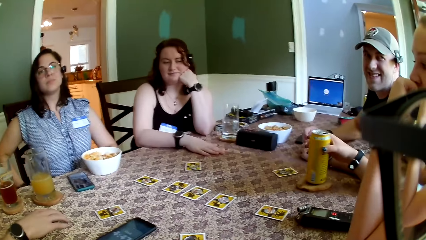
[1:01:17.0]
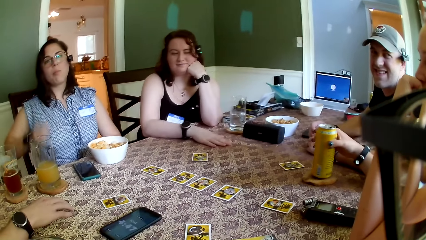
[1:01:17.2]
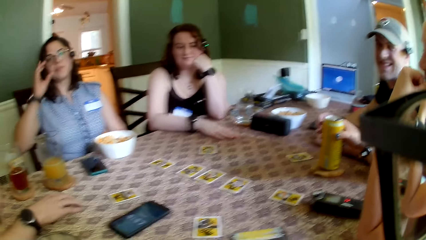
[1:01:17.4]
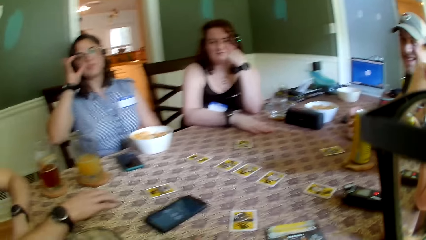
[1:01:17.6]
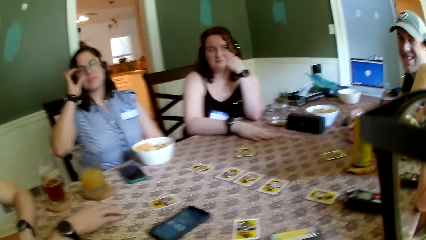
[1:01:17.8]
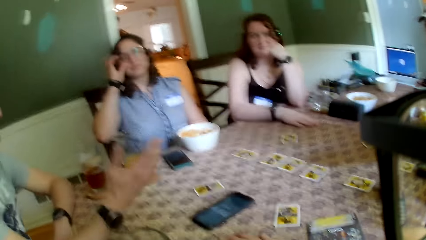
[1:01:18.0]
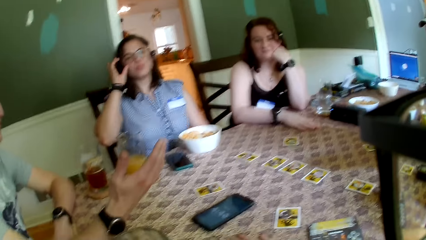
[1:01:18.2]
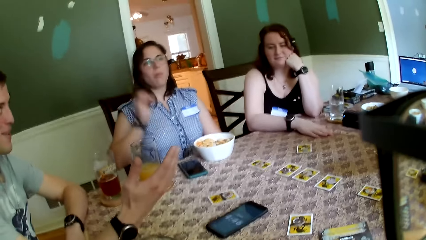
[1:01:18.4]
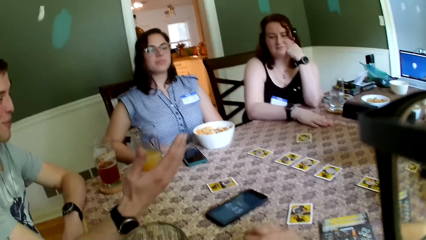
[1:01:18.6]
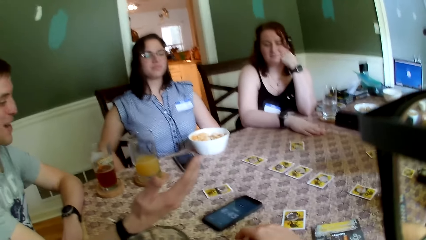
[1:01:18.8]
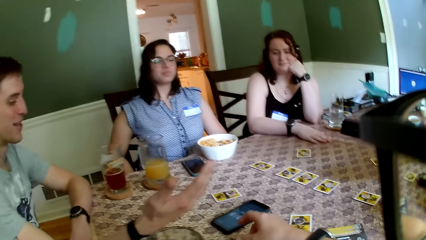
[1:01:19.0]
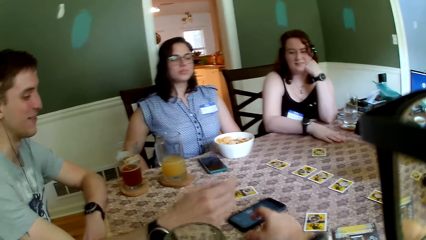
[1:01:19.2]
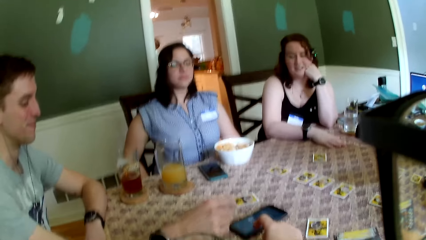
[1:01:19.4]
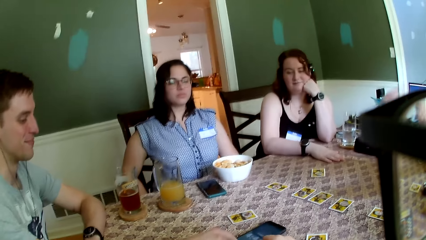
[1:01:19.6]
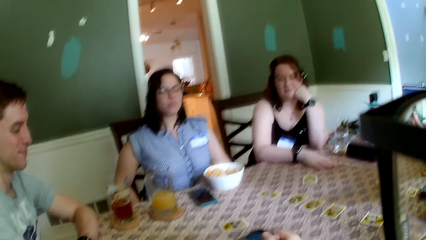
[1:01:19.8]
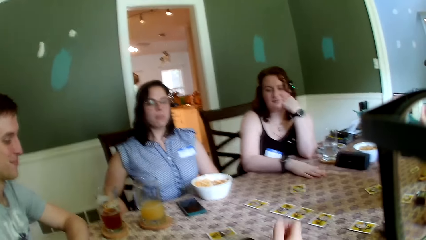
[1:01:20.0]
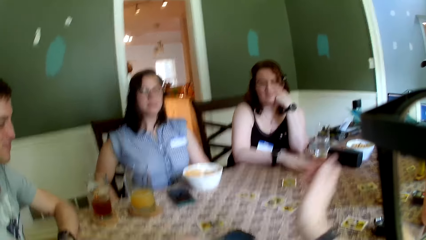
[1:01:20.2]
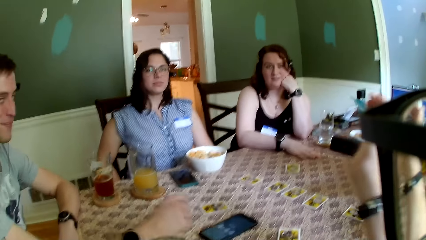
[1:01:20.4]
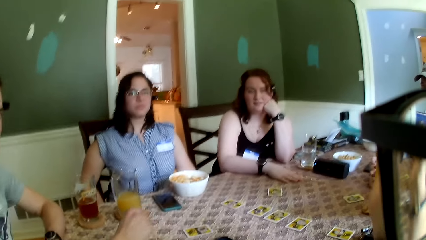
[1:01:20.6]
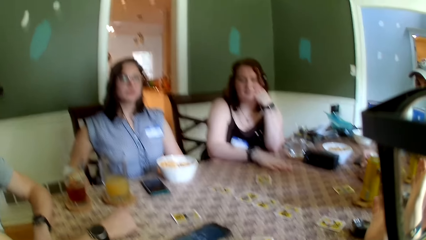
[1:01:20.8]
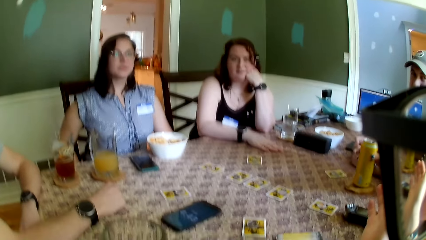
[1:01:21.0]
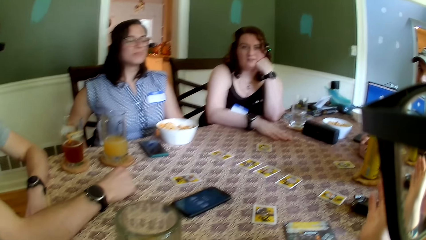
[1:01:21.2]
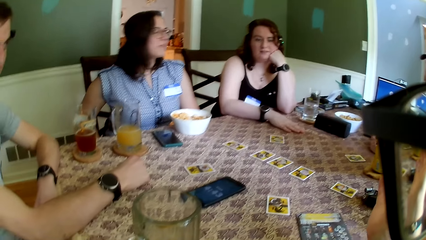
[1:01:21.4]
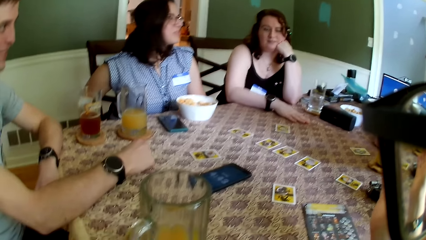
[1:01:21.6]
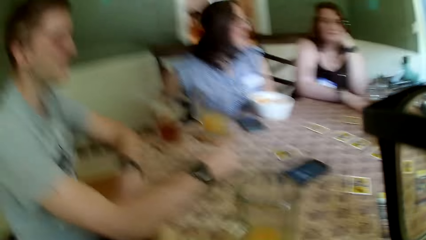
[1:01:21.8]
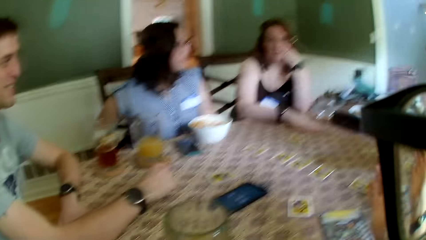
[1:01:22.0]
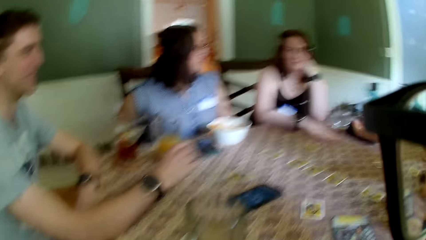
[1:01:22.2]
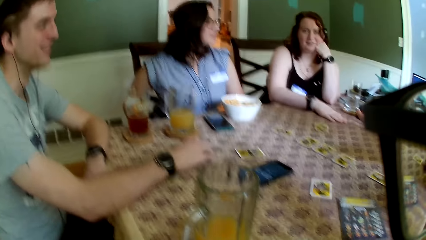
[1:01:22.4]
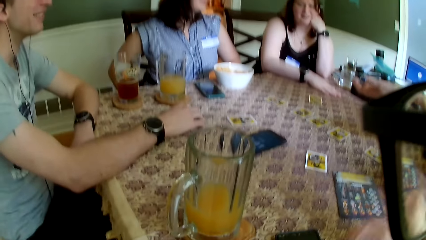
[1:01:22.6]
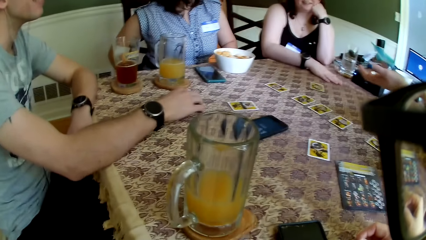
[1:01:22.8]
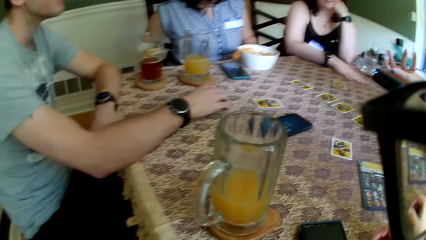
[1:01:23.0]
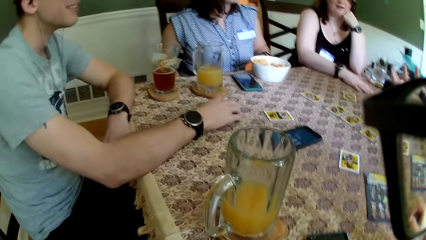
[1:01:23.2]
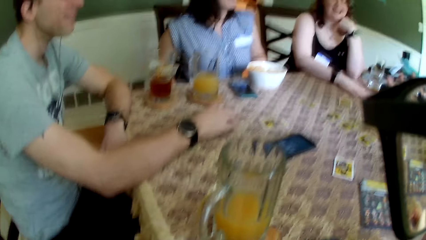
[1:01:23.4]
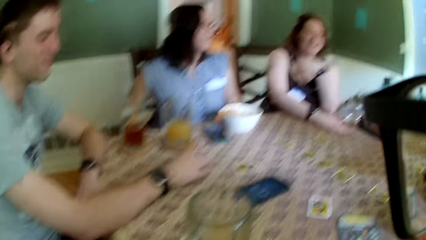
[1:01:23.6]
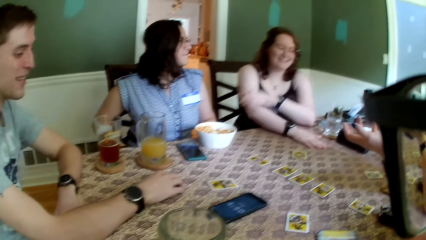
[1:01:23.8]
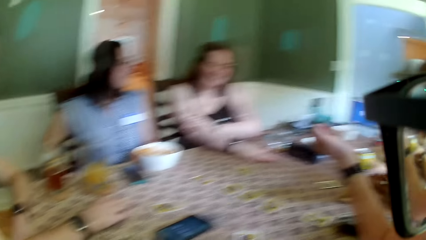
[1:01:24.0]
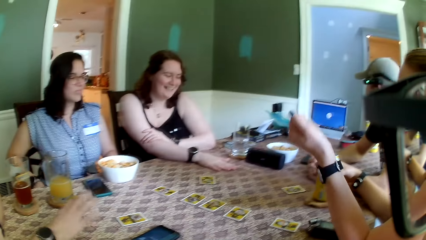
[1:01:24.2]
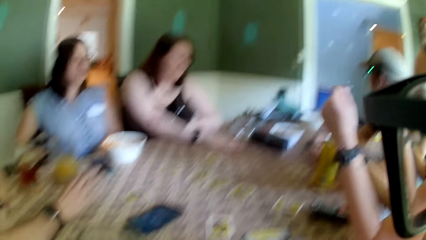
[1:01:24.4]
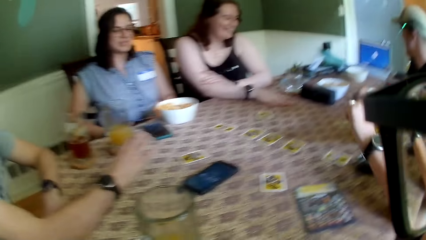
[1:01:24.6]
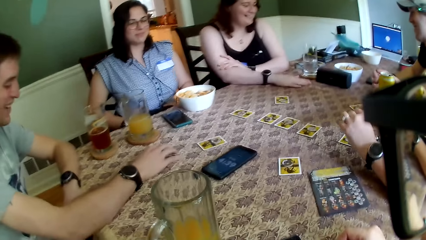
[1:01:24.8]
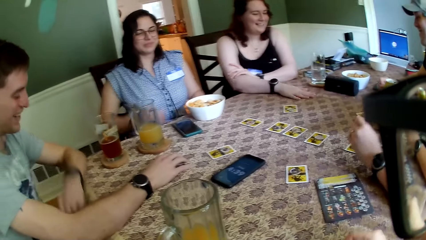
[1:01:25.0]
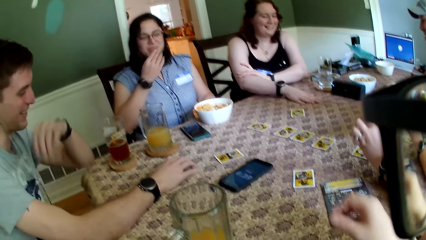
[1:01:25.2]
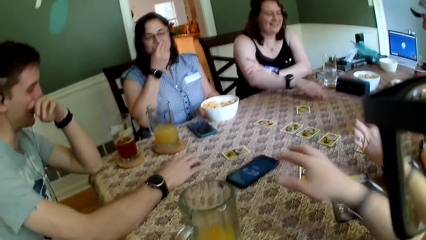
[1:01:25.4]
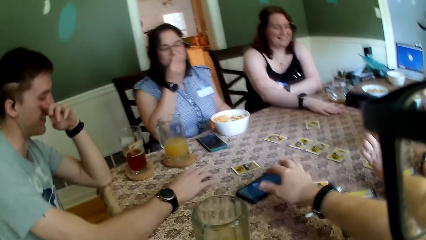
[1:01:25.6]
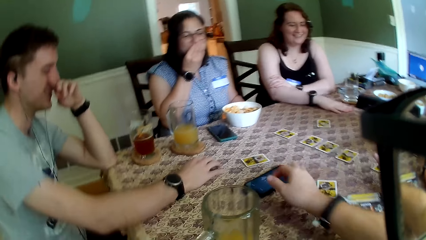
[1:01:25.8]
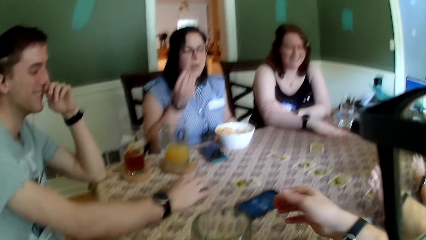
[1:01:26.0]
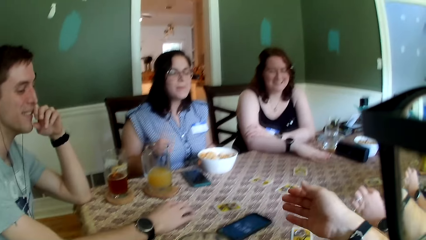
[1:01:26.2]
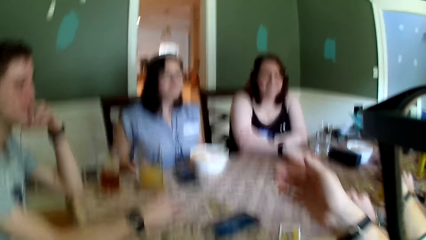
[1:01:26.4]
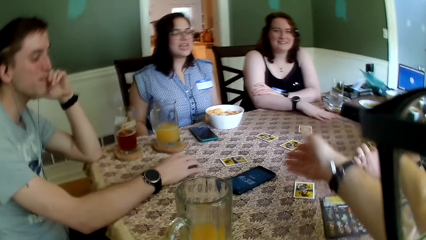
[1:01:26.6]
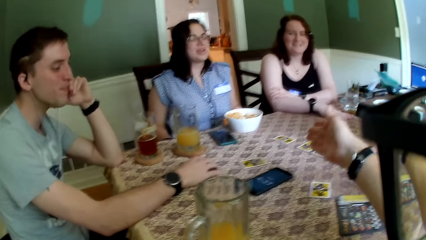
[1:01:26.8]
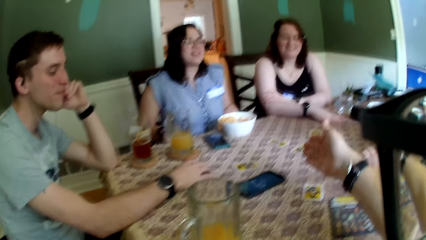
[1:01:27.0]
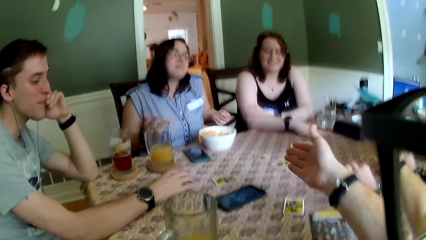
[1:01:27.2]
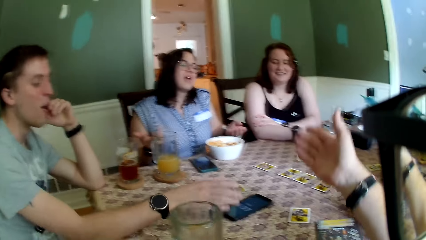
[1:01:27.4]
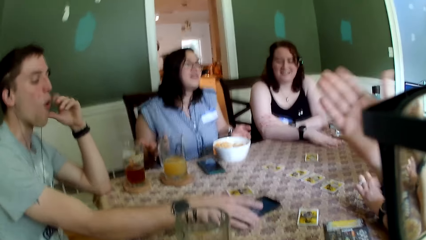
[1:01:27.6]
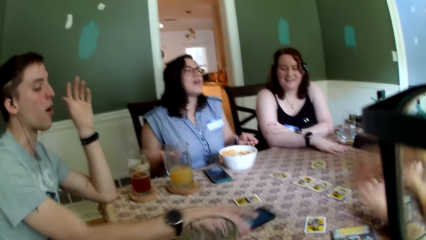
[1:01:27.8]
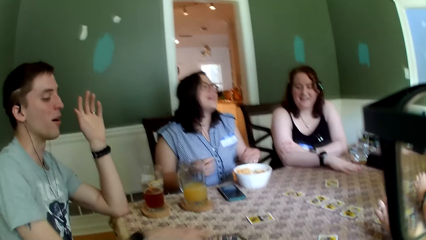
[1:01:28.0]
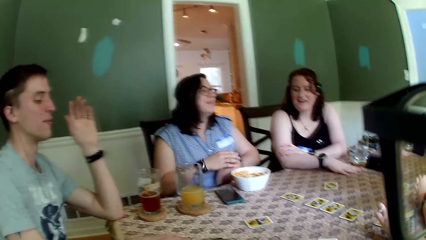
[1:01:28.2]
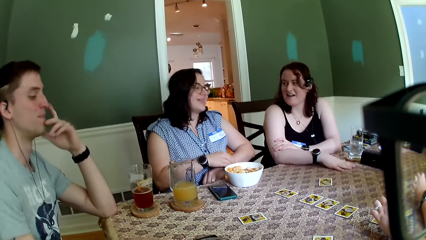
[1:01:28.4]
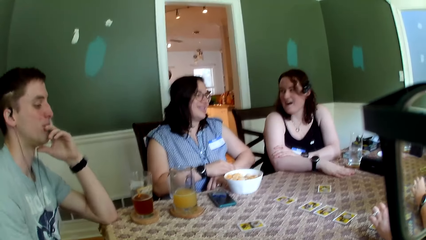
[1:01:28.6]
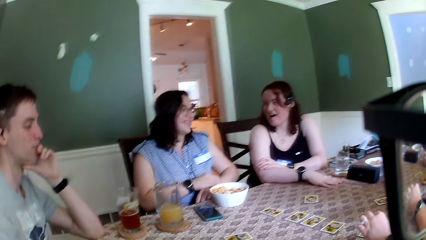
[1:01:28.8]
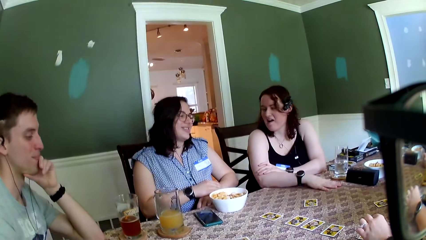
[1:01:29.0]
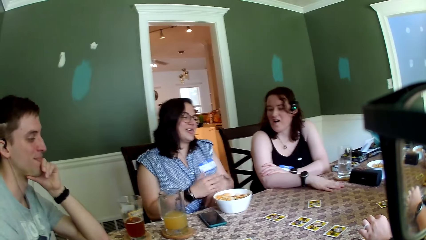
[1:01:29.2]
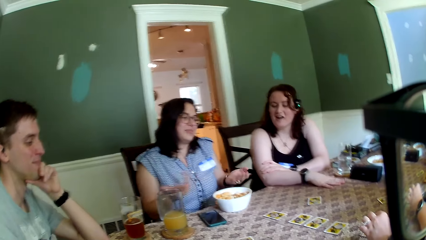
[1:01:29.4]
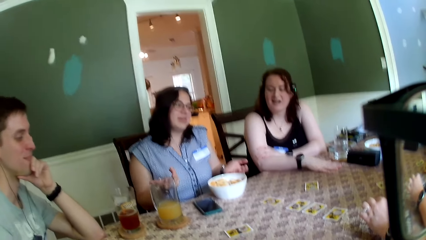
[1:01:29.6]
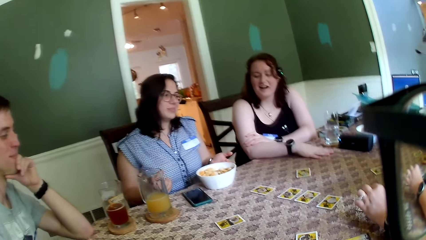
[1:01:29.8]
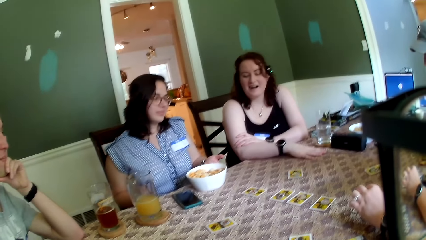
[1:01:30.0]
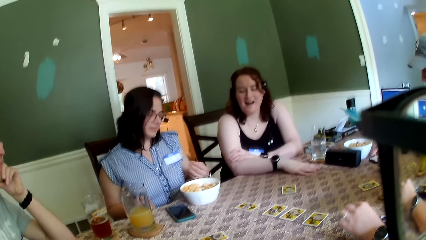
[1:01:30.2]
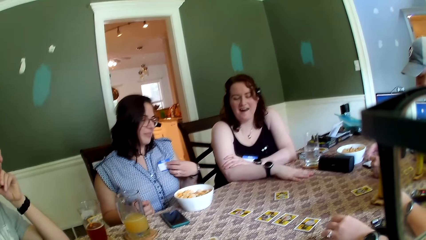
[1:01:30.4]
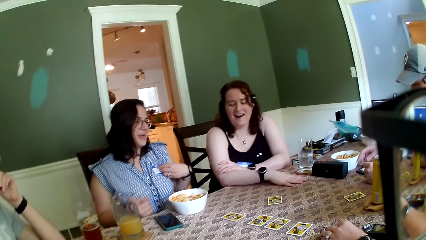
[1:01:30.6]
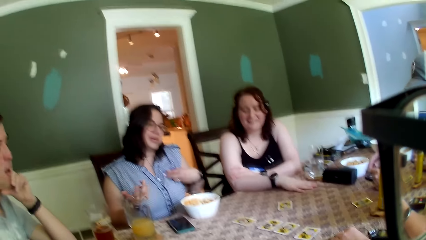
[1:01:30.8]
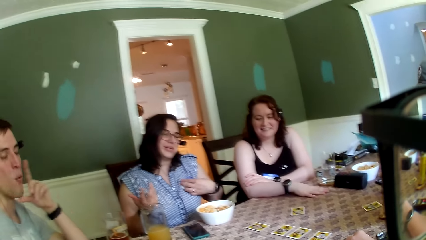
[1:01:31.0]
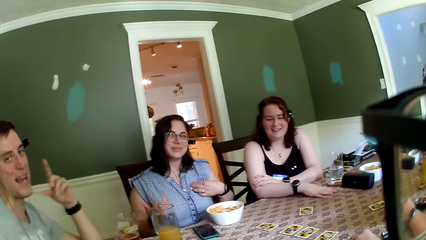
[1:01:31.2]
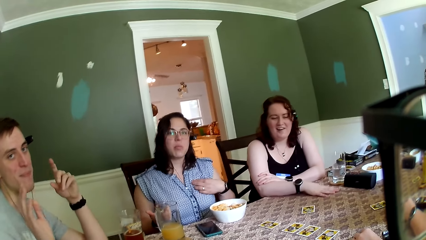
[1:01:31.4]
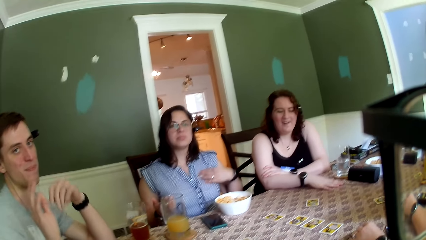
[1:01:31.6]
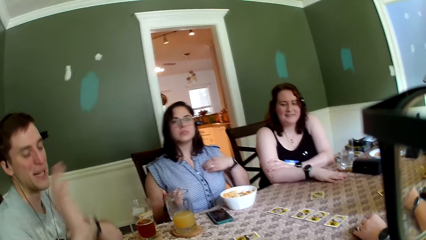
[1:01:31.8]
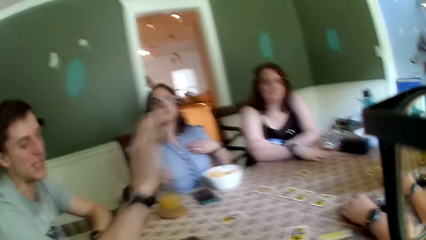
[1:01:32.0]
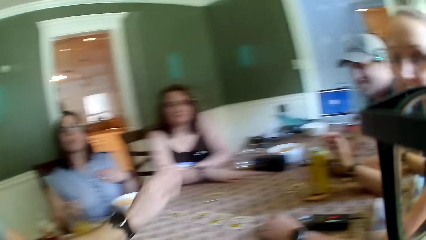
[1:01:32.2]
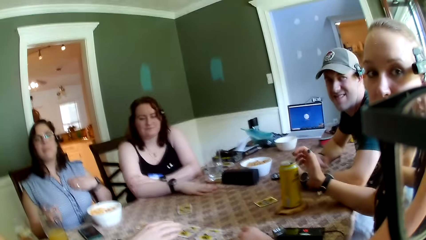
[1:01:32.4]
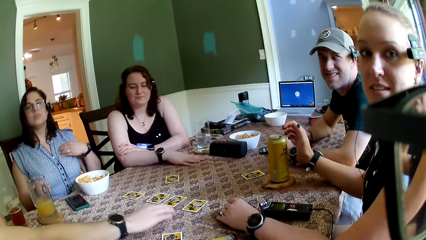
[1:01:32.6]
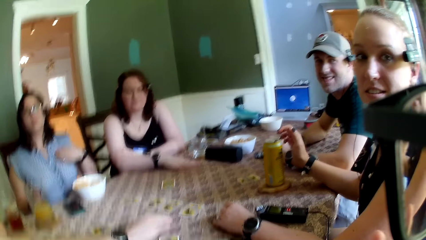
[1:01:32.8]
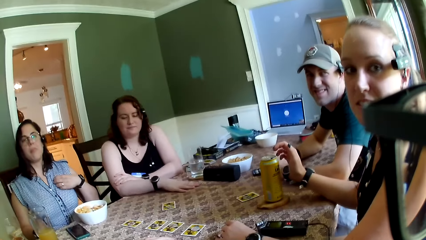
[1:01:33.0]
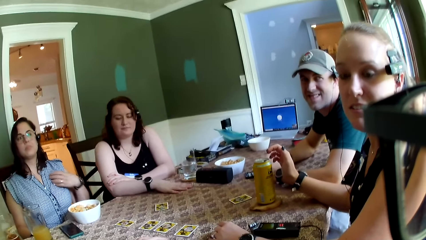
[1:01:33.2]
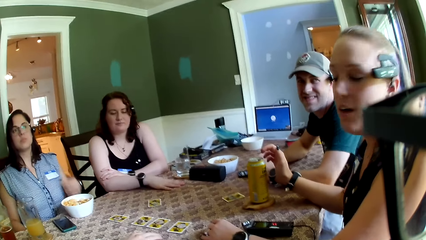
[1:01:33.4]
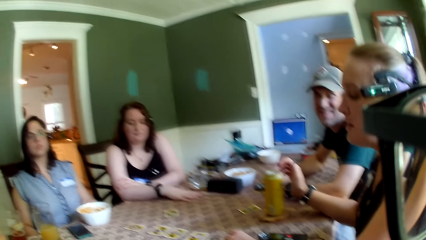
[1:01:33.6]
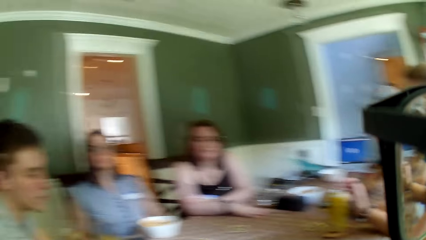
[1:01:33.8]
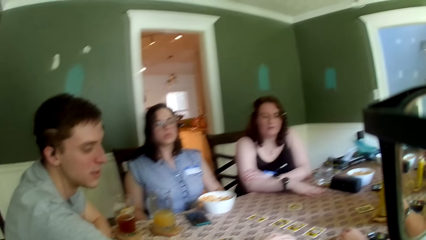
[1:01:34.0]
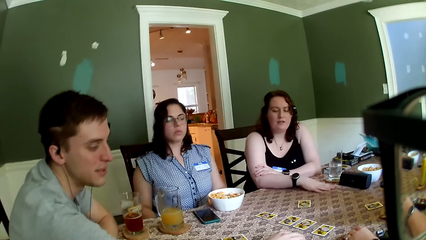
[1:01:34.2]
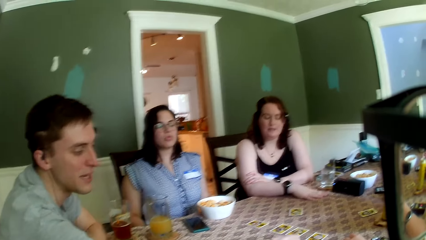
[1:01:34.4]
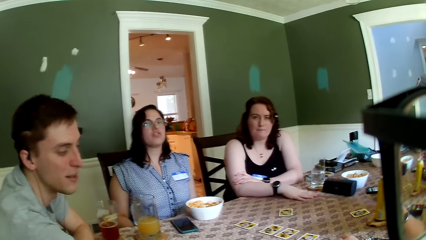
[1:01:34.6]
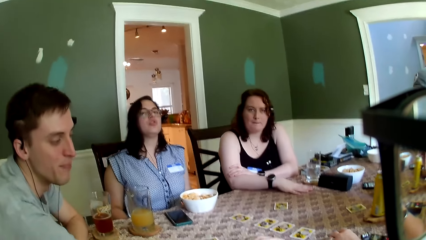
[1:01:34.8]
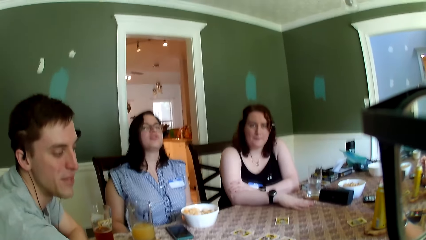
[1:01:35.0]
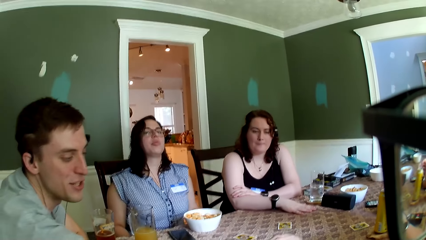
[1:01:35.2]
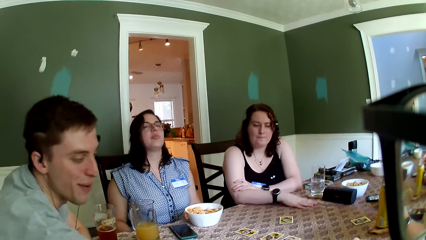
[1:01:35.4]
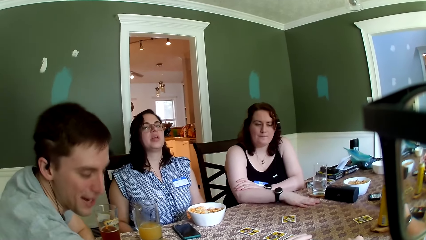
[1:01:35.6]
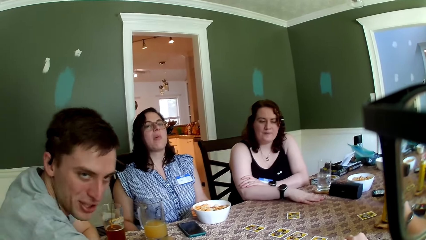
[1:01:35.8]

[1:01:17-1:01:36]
The woman adjusts her glasses with her right hand. The man presses a phone on the table with his right hand and moves the phone on the table with his right hand. The woman adjusts the wrist watch in her left hand with her right hand and adjusts the badge on her cloth with her left hand. The man stretches his right hand to the table.
